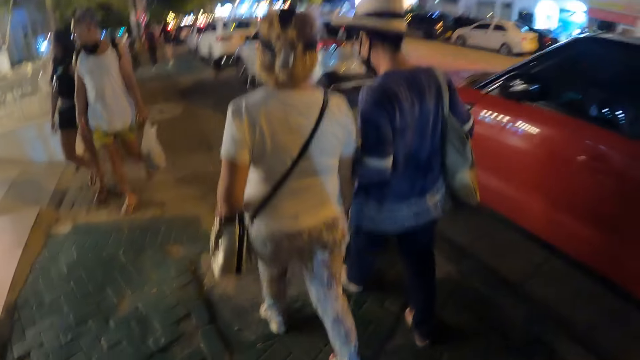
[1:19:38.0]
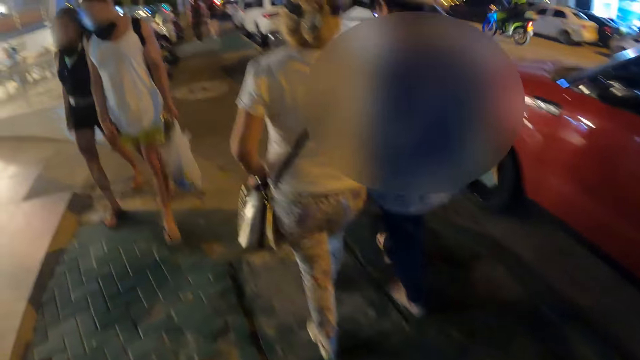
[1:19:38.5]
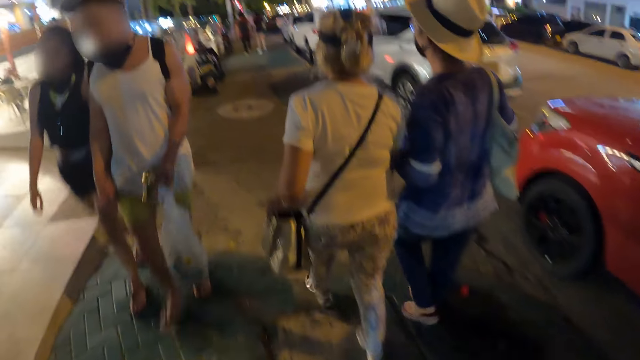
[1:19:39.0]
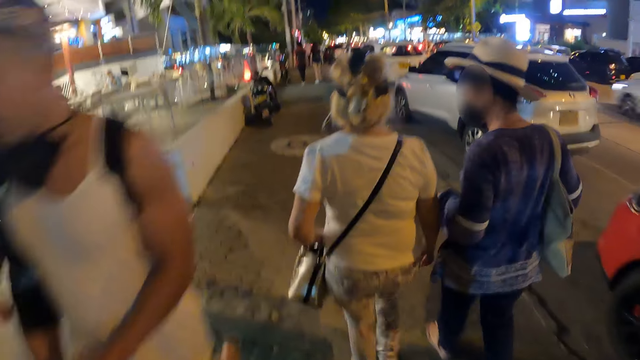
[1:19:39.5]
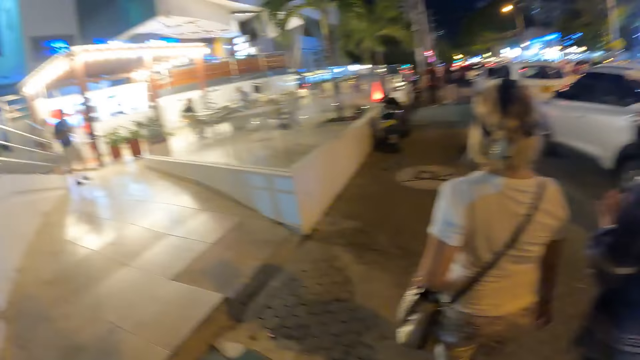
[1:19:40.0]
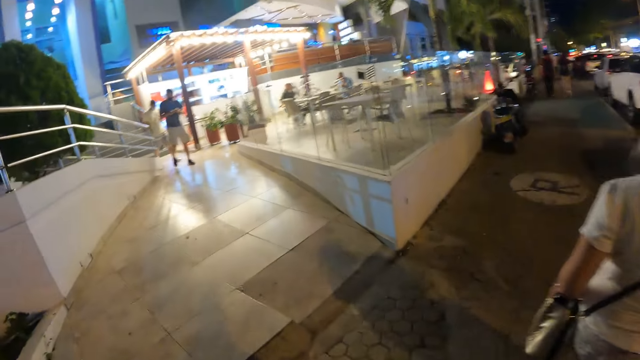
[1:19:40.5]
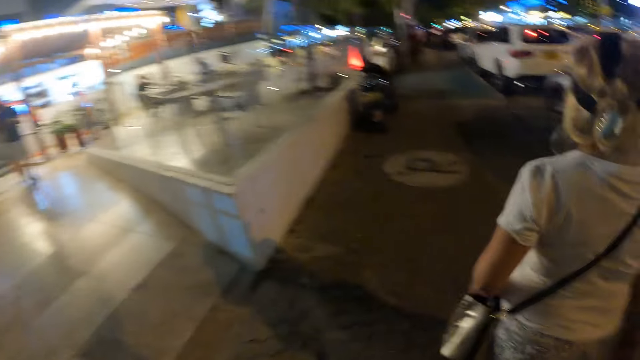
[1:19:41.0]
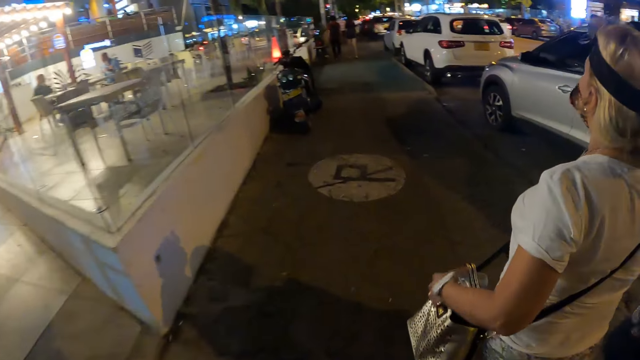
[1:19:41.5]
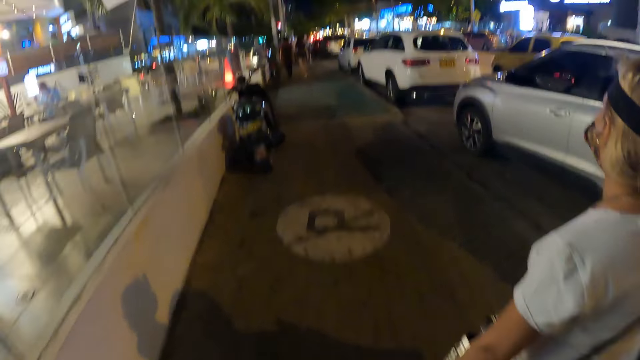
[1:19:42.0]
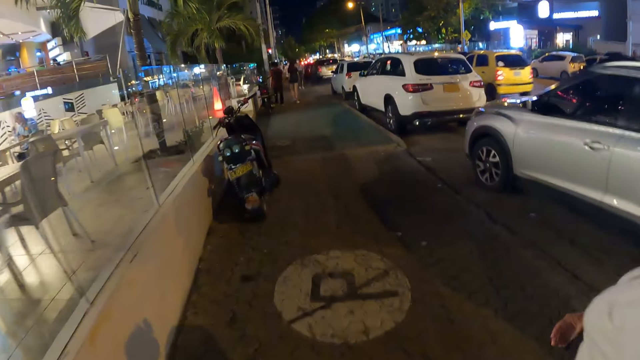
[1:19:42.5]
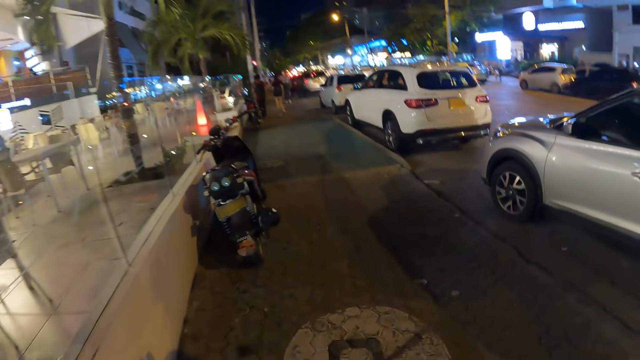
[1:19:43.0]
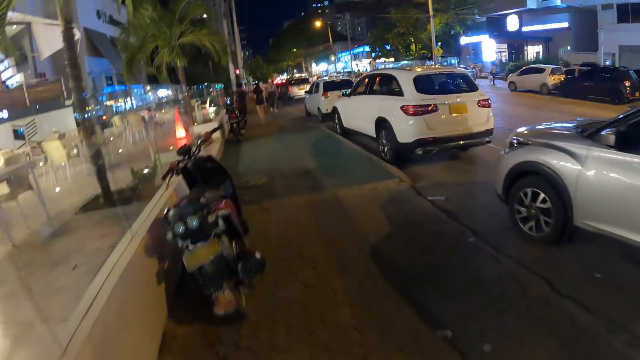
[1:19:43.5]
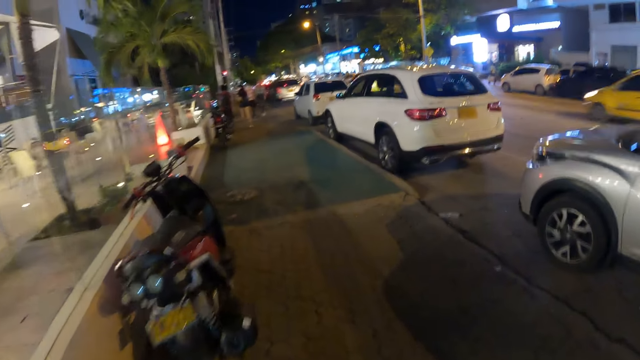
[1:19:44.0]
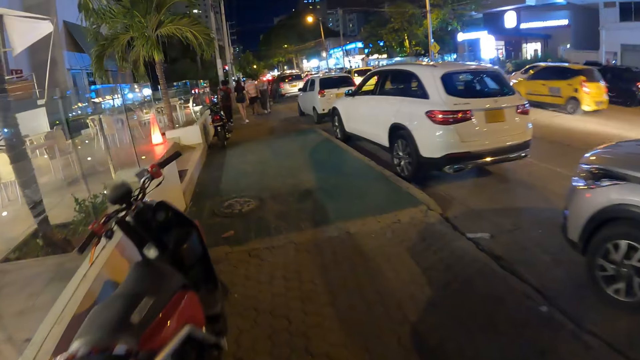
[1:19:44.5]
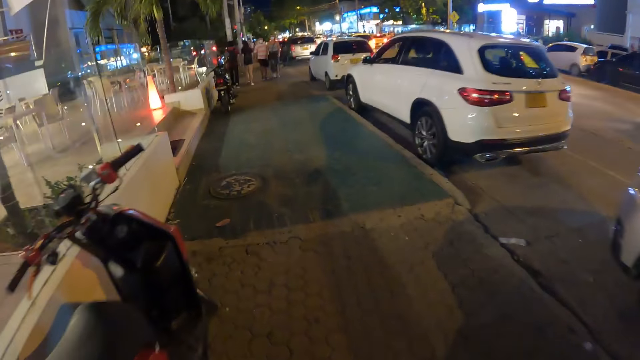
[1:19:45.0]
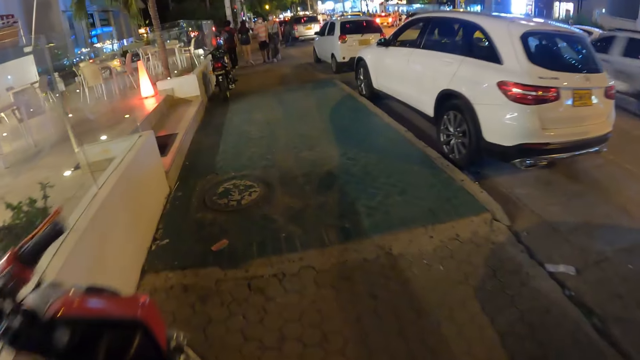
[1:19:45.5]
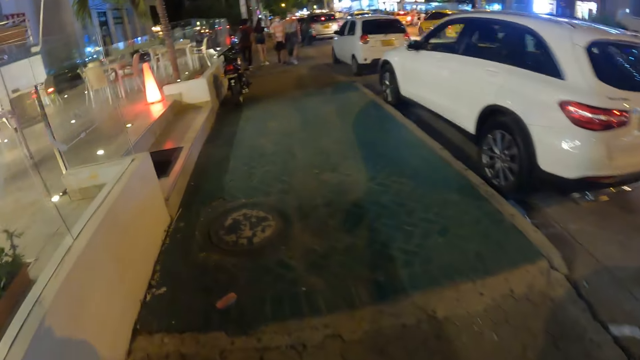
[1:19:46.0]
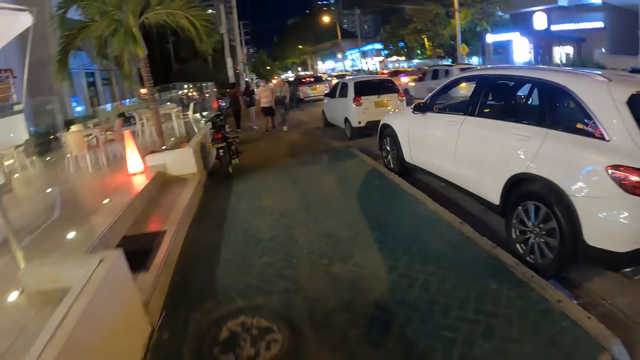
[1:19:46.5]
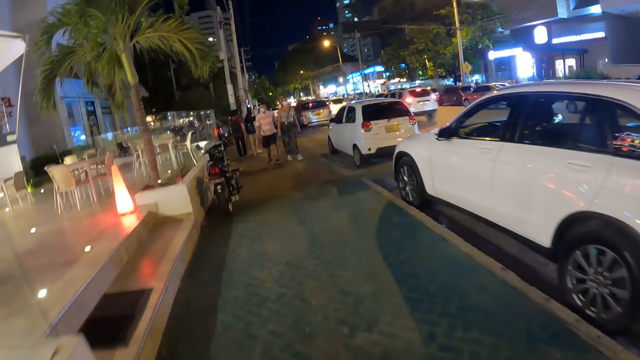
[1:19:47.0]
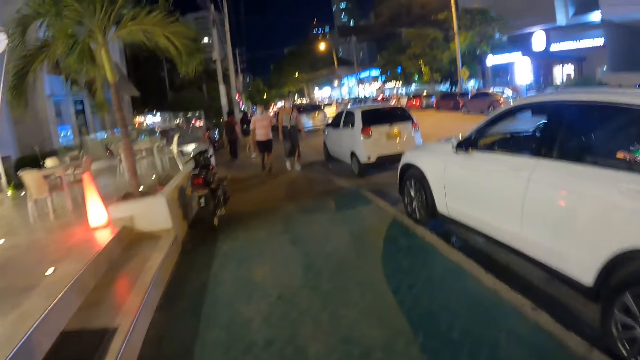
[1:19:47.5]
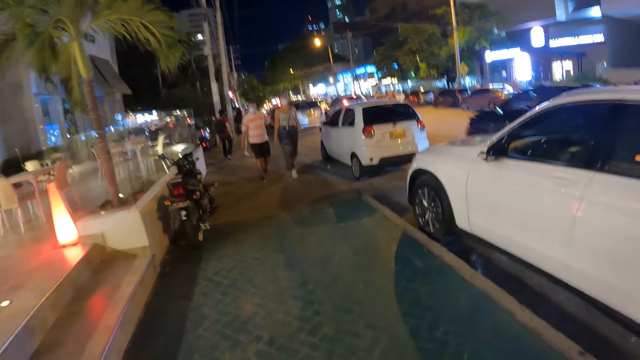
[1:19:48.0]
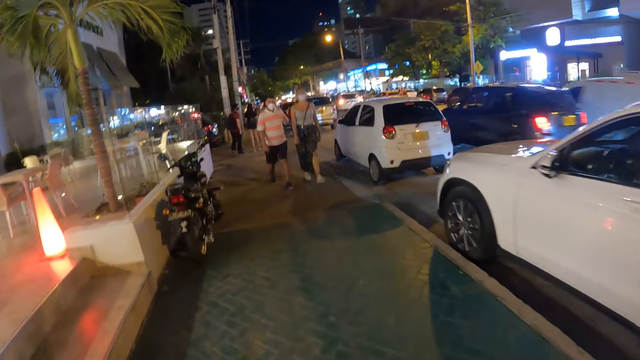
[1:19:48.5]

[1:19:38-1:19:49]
The camera wearer walks past a man and a woman. They walk past another woman.

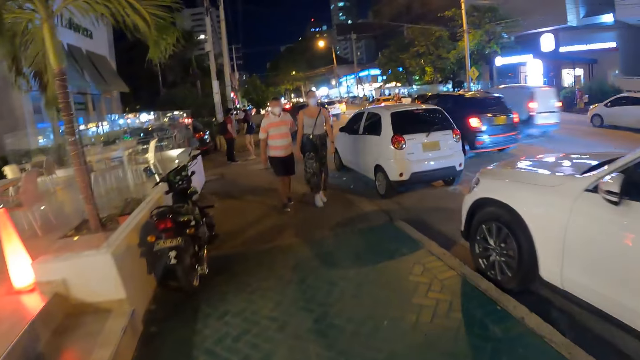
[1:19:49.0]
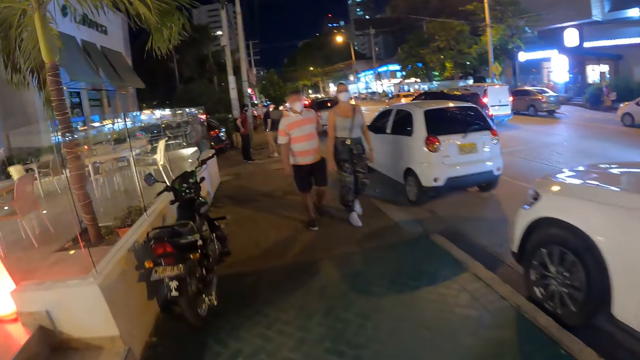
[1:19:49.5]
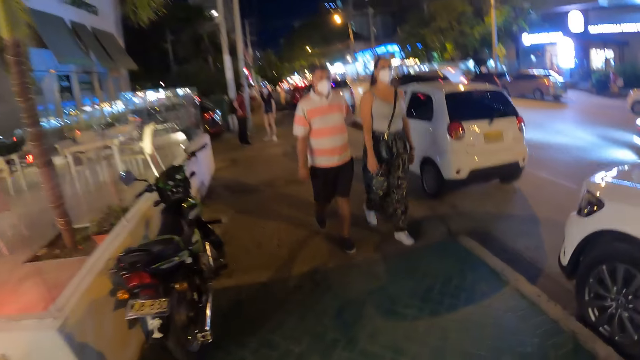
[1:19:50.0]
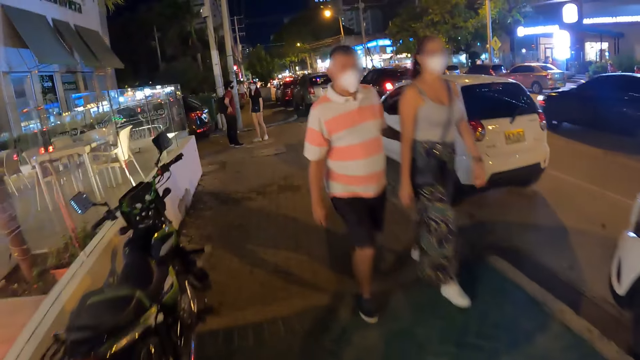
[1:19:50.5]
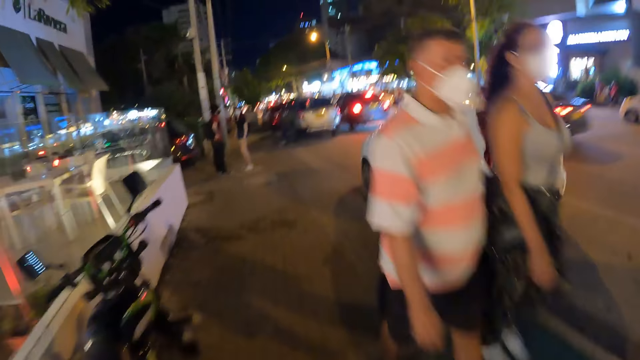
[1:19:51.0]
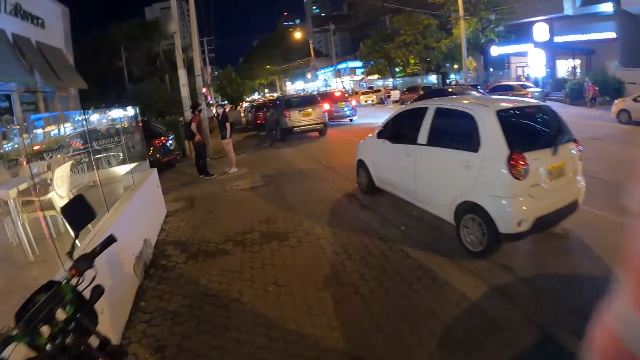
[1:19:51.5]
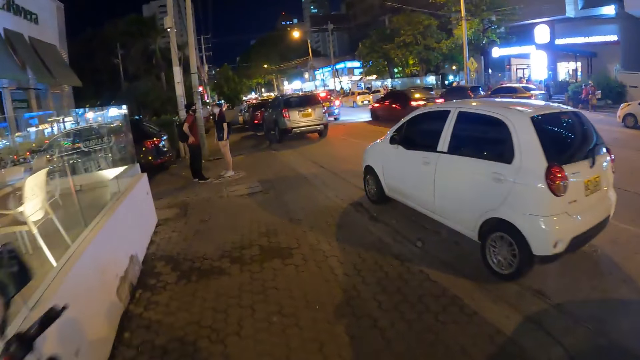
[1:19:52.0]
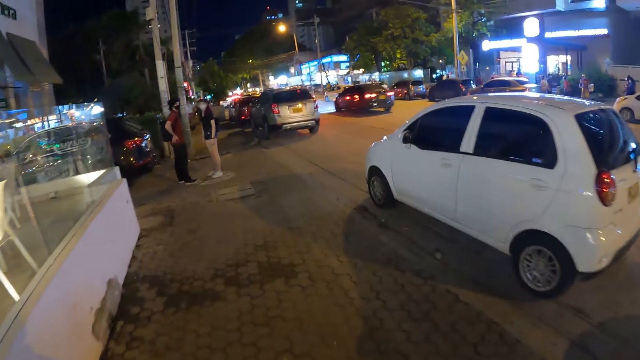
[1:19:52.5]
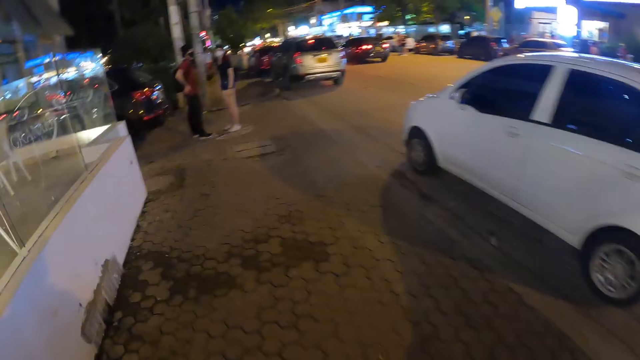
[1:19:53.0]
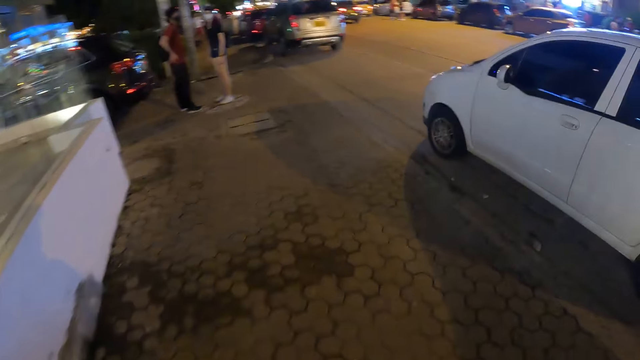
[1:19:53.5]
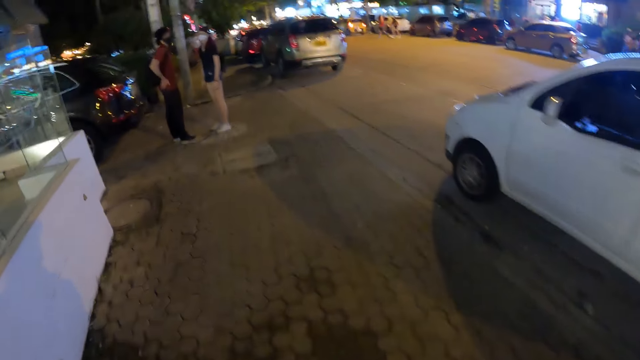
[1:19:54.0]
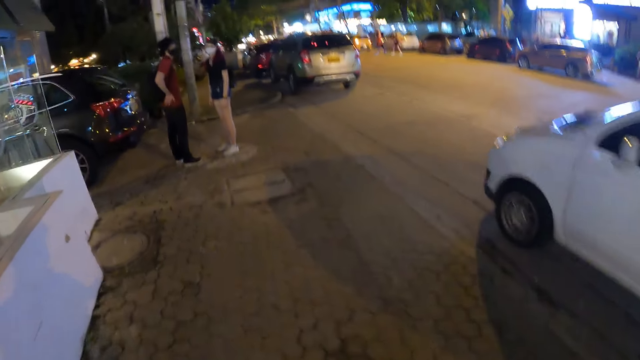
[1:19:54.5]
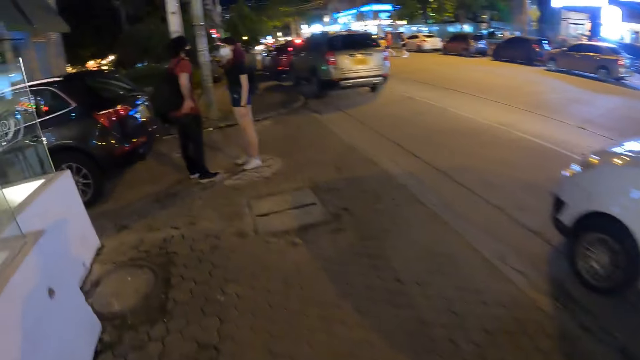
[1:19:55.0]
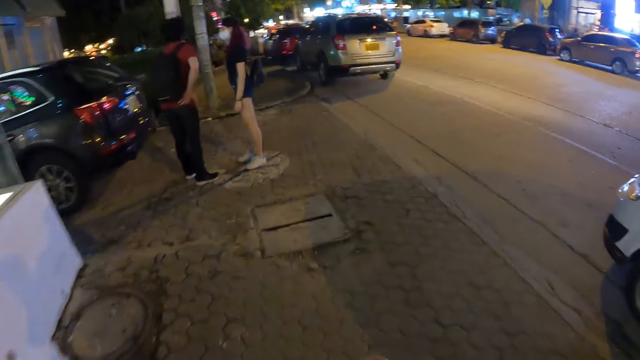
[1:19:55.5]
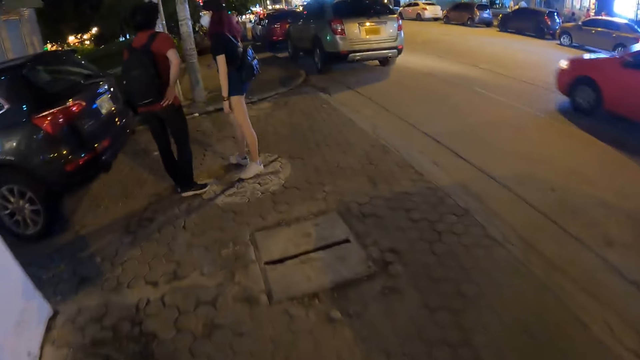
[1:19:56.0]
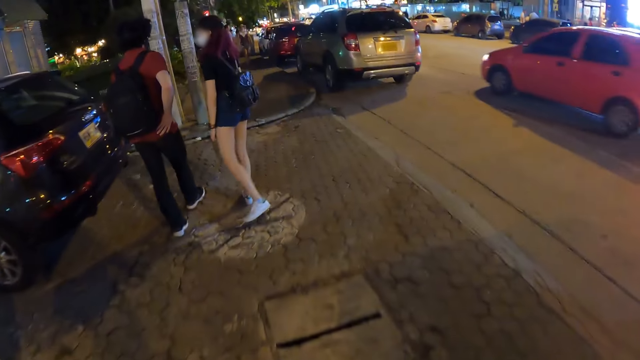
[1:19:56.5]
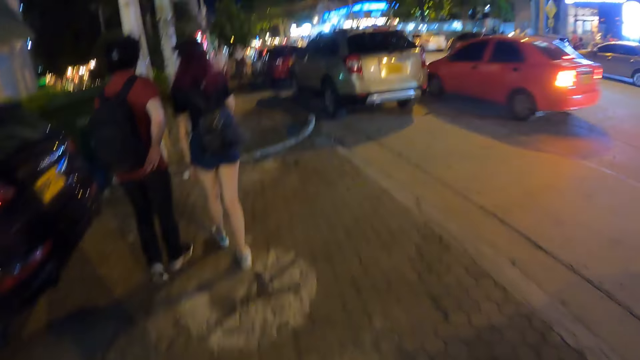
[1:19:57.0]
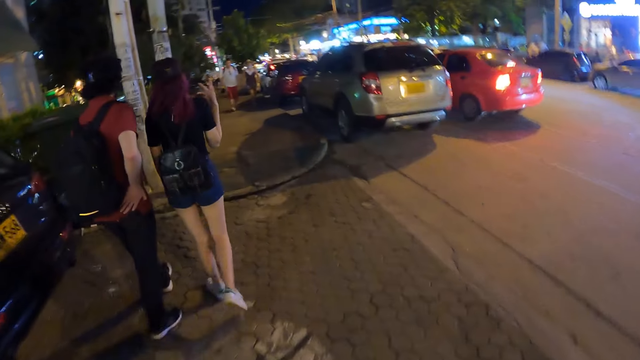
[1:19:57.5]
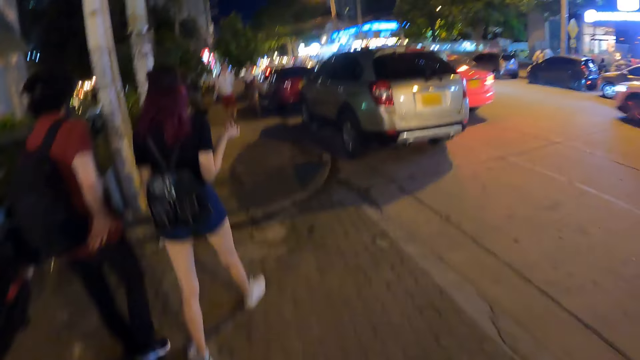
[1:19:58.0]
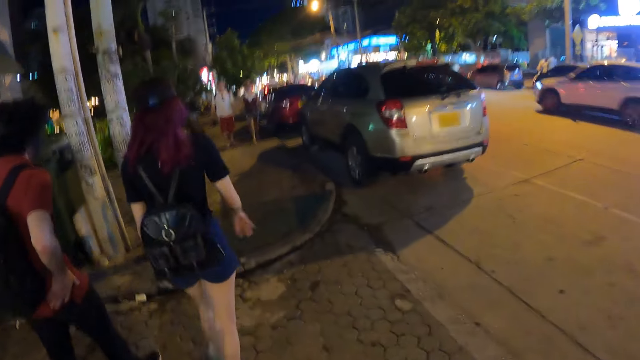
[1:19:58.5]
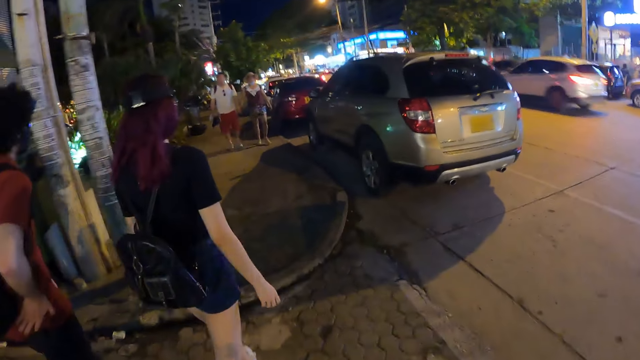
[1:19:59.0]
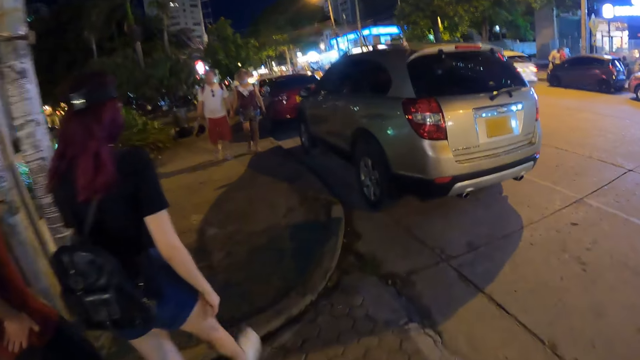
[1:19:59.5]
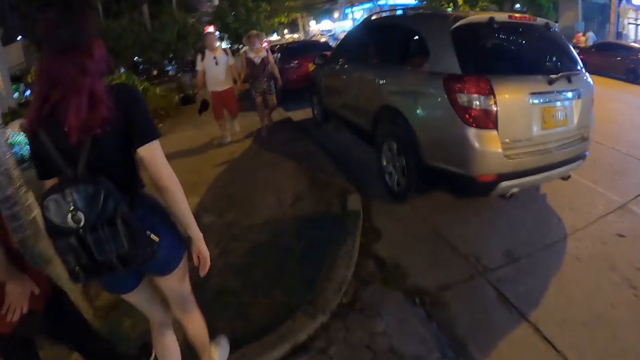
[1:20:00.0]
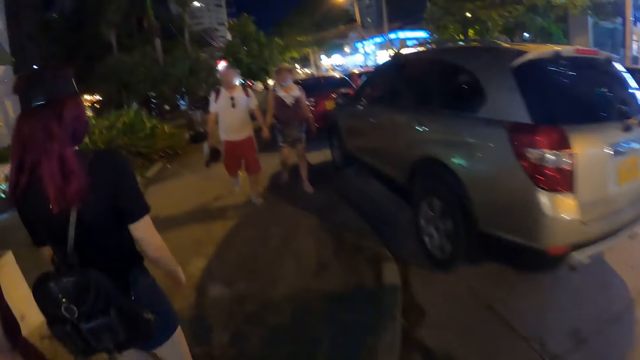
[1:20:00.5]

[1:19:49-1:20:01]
The camera wearer walks past a man and a woman.
